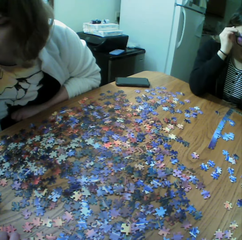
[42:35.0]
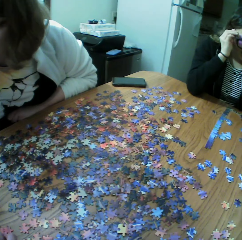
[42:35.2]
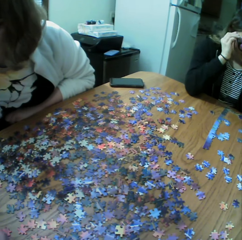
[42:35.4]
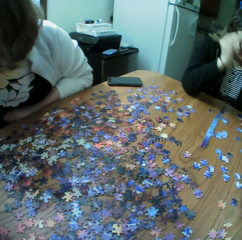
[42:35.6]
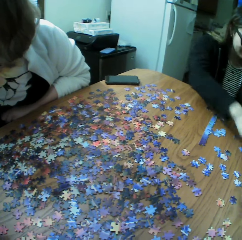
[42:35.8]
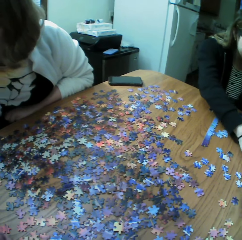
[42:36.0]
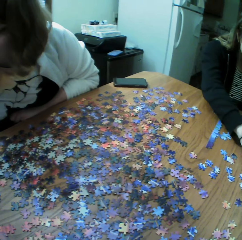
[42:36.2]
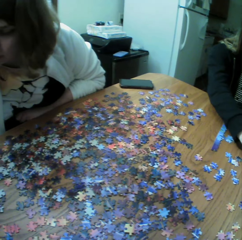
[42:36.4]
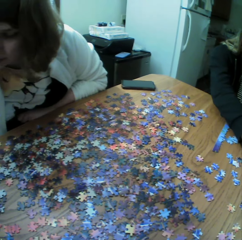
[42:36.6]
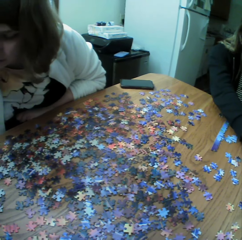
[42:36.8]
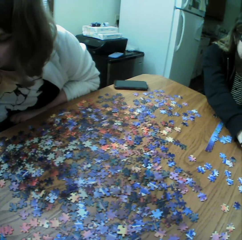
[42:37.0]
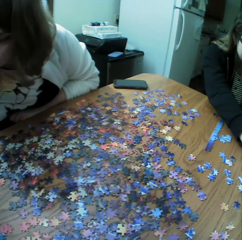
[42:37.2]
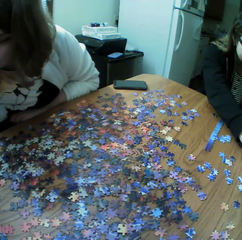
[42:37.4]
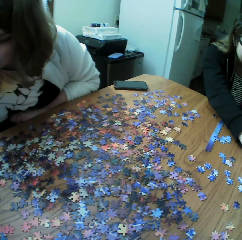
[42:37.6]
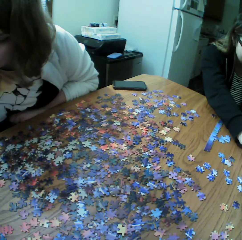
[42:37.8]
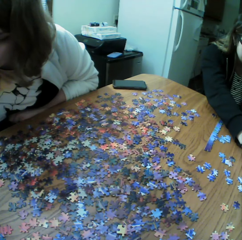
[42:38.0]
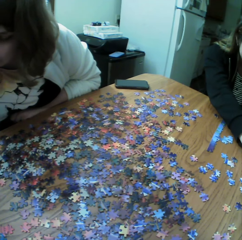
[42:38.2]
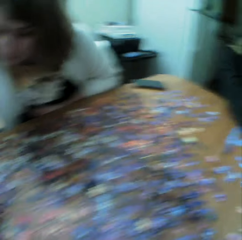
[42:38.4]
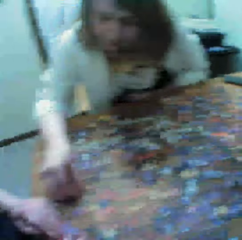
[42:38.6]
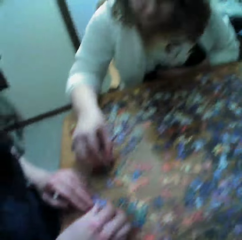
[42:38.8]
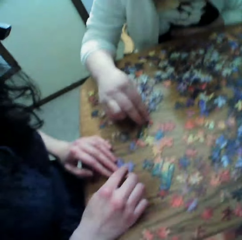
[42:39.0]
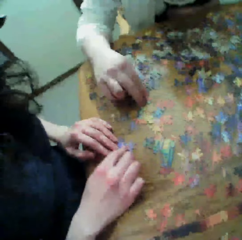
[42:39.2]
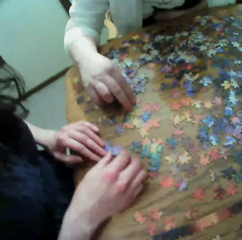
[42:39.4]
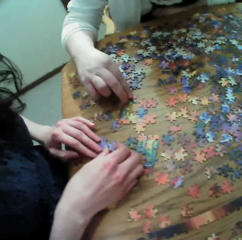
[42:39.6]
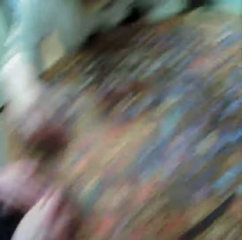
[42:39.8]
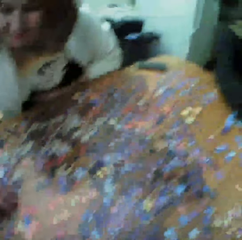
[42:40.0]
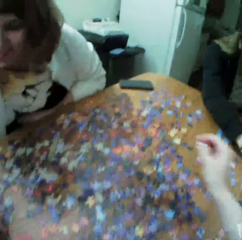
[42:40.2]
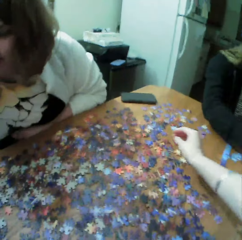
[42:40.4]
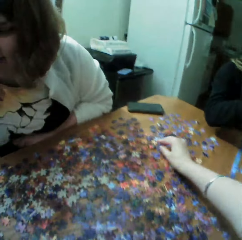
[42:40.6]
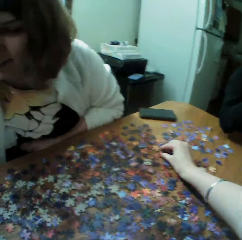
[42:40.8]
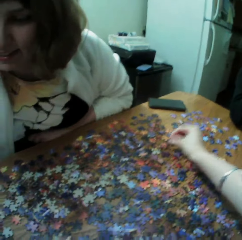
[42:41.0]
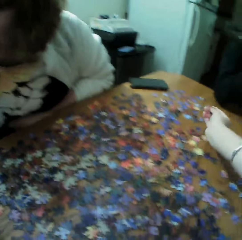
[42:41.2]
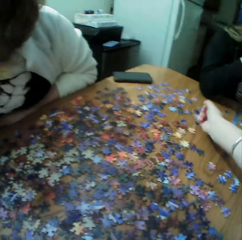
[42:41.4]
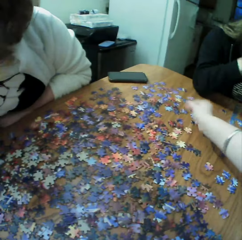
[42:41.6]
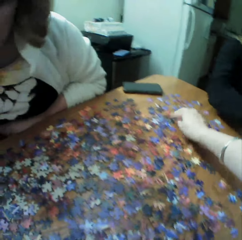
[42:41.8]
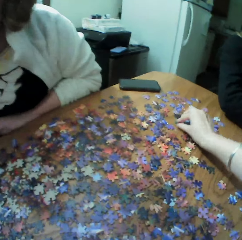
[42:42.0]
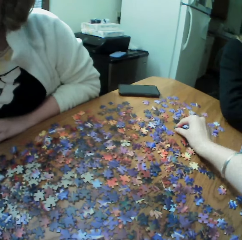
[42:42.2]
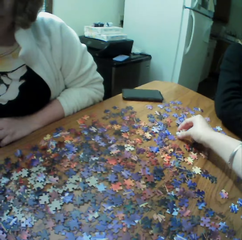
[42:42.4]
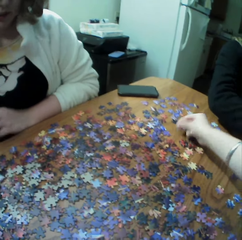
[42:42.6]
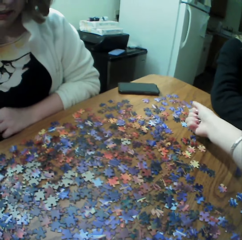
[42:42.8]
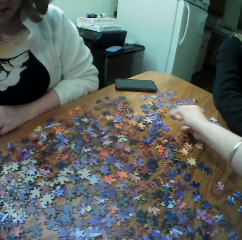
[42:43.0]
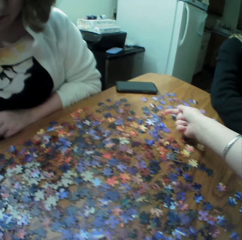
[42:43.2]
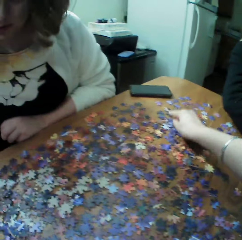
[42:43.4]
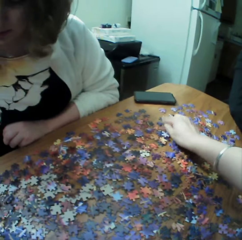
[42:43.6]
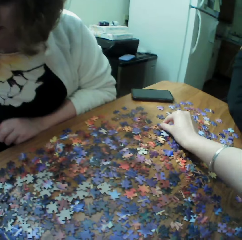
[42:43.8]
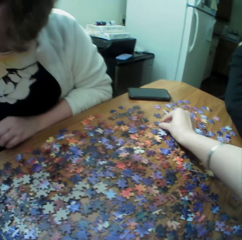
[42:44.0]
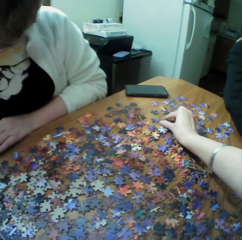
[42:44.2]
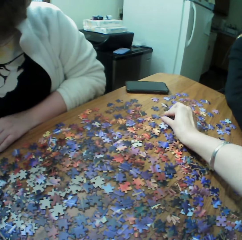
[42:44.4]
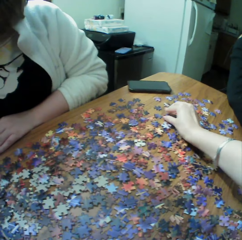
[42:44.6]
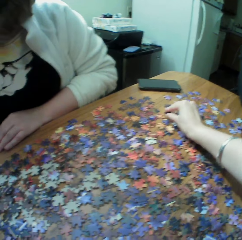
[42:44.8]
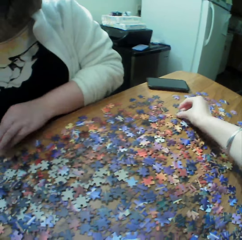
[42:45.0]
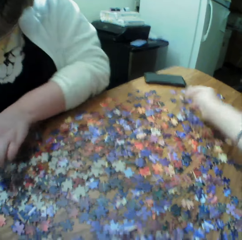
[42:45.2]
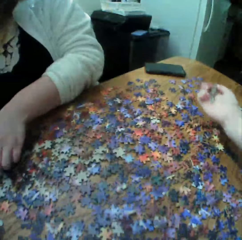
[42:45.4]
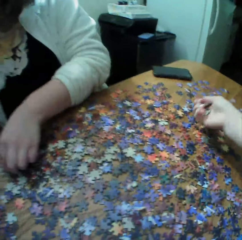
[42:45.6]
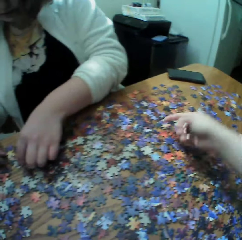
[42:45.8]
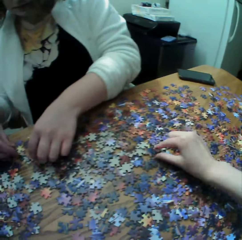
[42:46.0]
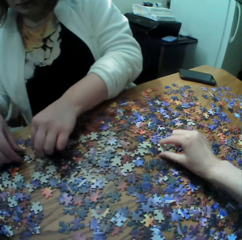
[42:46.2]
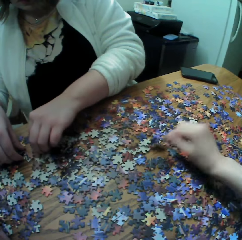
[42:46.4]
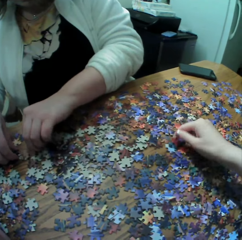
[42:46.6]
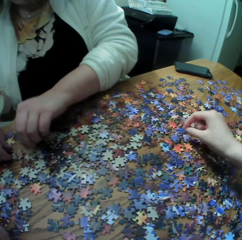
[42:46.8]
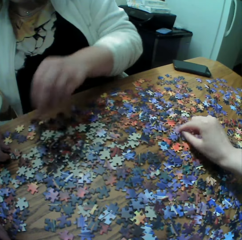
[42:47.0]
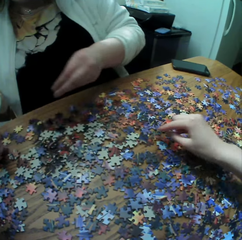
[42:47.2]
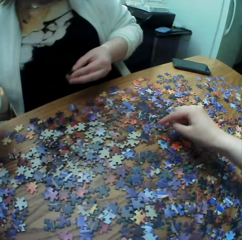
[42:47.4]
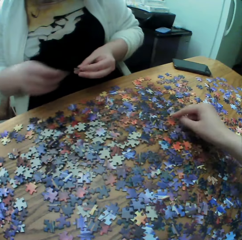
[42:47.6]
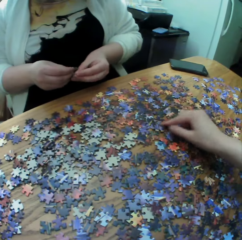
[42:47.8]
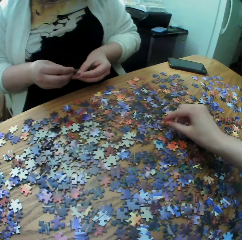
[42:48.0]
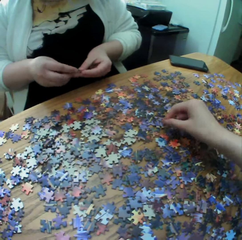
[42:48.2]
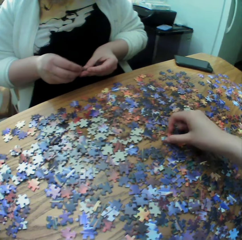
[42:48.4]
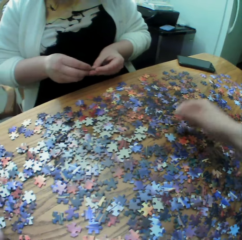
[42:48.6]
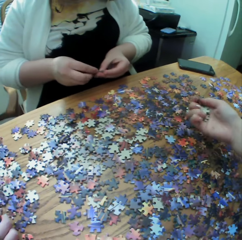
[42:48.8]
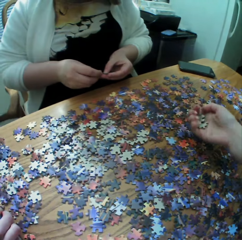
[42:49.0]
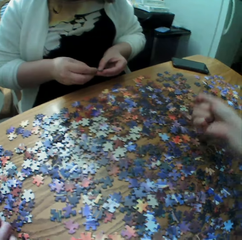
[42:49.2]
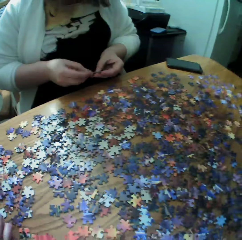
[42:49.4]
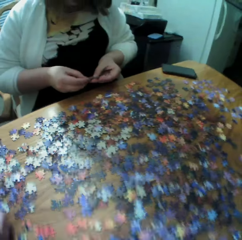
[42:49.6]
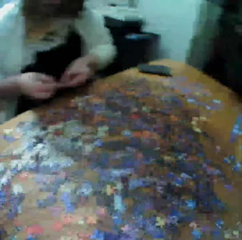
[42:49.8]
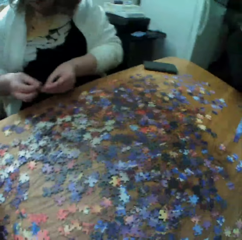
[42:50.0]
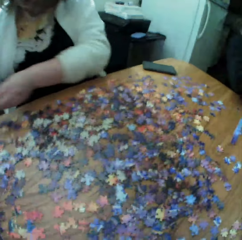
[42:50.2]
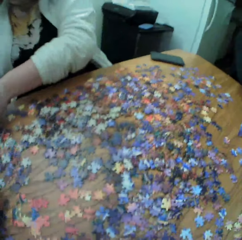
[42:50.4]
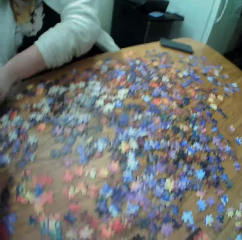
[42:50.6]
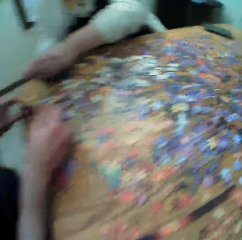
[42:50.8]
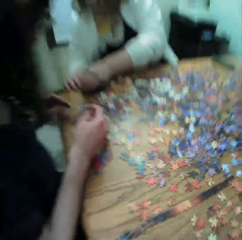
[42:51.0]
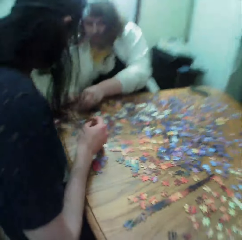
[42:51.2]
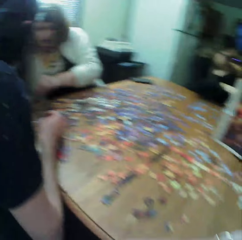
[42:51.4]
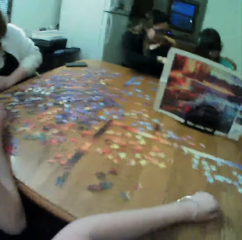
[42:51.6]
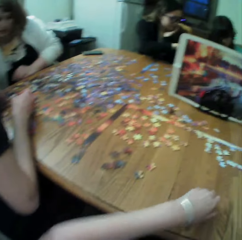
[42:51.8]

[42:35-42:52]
The camera wearer looks at the puzzle piece. A woman makes the puzzles.

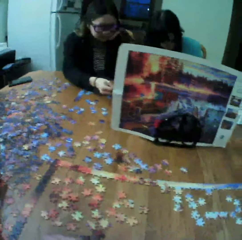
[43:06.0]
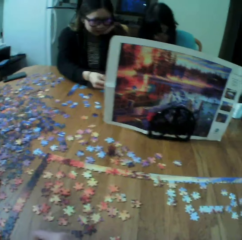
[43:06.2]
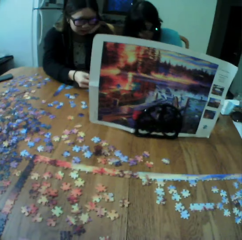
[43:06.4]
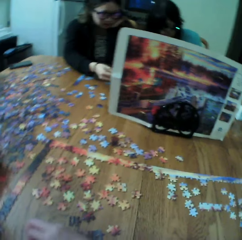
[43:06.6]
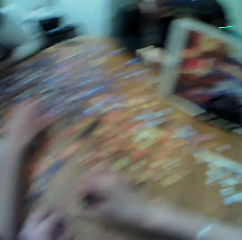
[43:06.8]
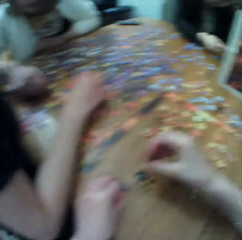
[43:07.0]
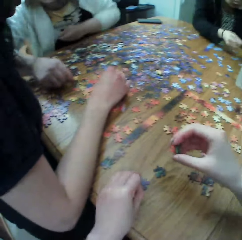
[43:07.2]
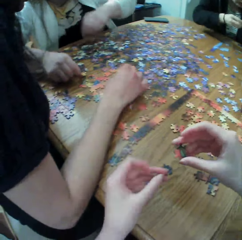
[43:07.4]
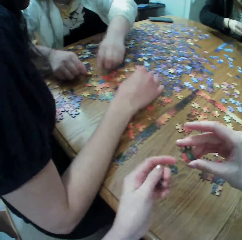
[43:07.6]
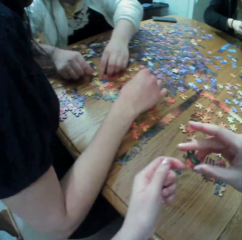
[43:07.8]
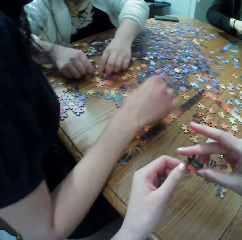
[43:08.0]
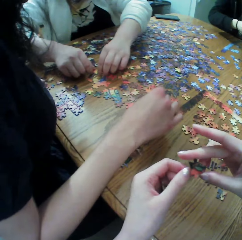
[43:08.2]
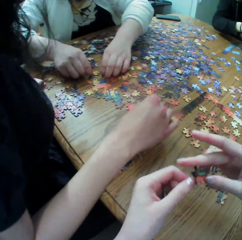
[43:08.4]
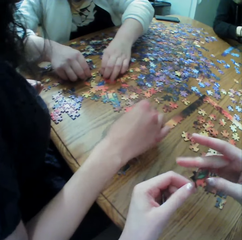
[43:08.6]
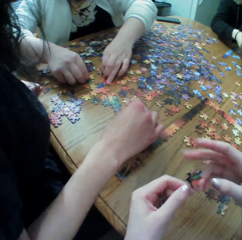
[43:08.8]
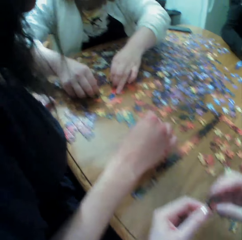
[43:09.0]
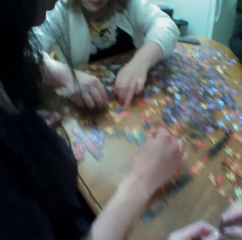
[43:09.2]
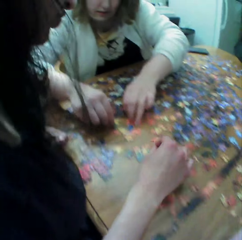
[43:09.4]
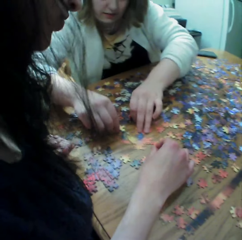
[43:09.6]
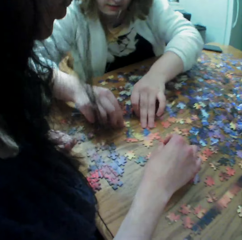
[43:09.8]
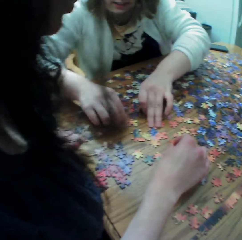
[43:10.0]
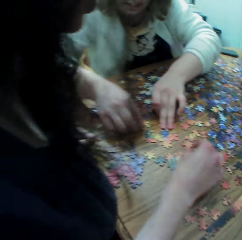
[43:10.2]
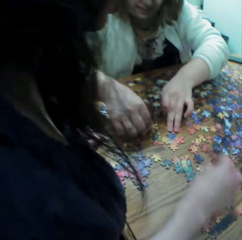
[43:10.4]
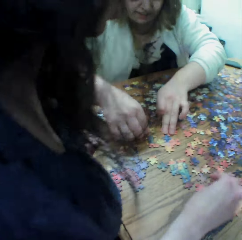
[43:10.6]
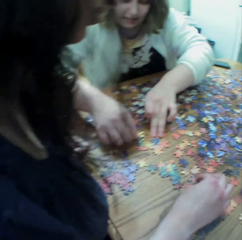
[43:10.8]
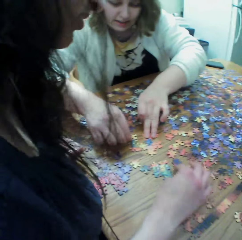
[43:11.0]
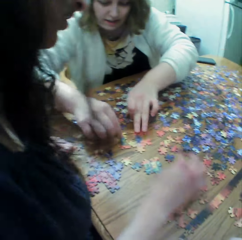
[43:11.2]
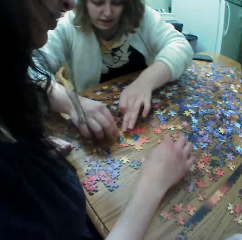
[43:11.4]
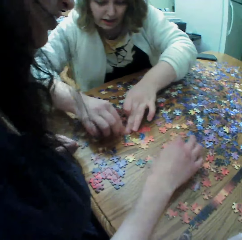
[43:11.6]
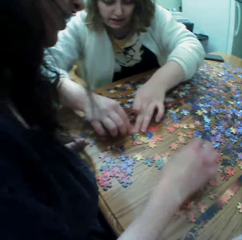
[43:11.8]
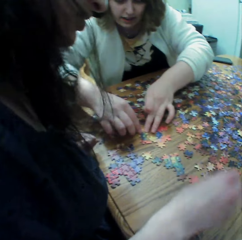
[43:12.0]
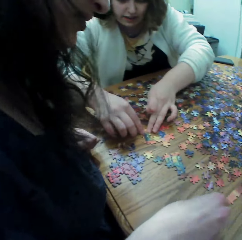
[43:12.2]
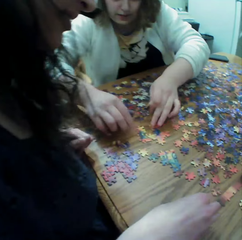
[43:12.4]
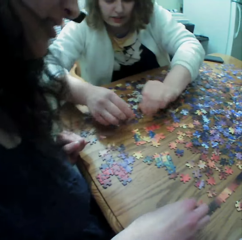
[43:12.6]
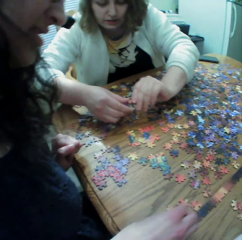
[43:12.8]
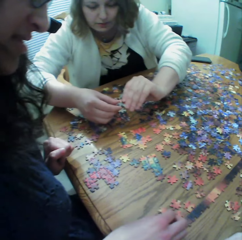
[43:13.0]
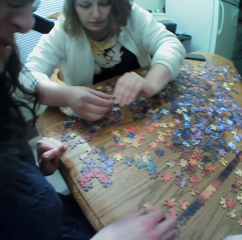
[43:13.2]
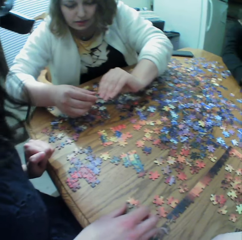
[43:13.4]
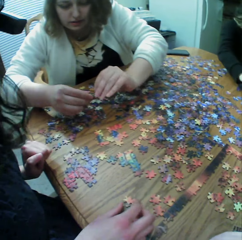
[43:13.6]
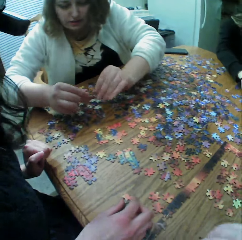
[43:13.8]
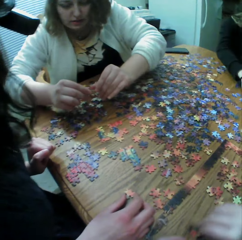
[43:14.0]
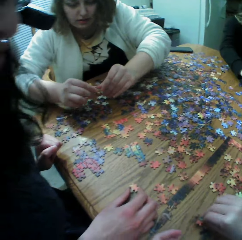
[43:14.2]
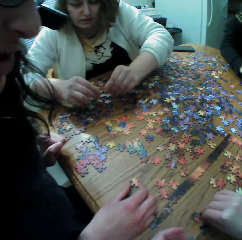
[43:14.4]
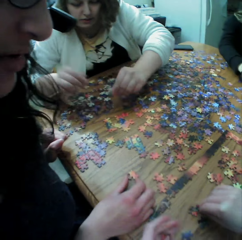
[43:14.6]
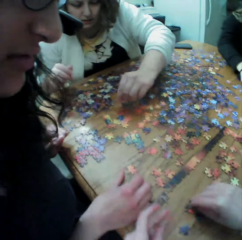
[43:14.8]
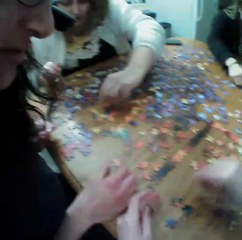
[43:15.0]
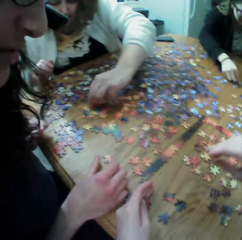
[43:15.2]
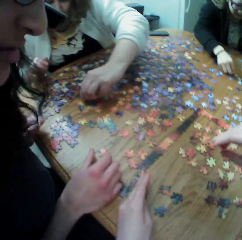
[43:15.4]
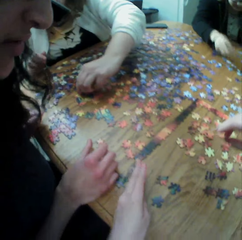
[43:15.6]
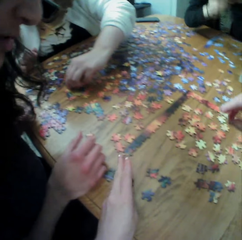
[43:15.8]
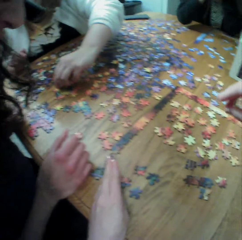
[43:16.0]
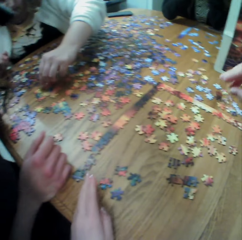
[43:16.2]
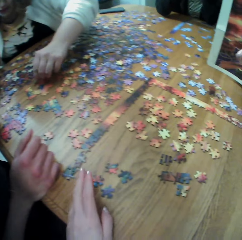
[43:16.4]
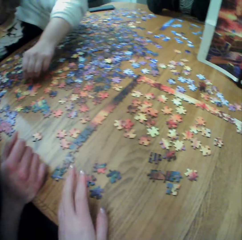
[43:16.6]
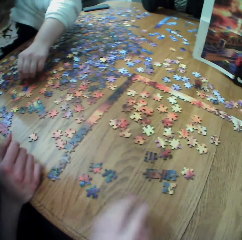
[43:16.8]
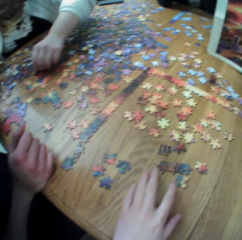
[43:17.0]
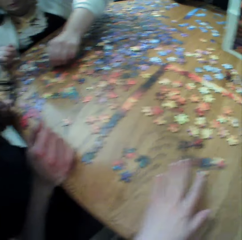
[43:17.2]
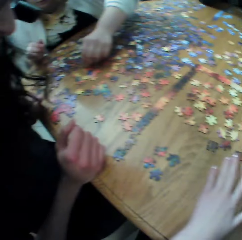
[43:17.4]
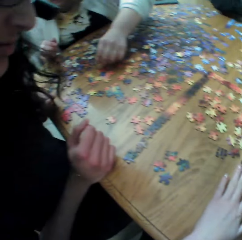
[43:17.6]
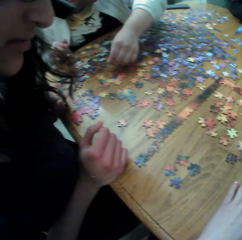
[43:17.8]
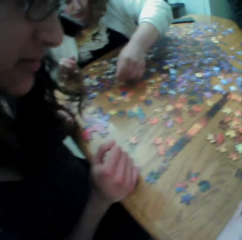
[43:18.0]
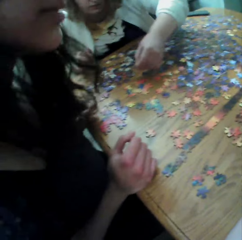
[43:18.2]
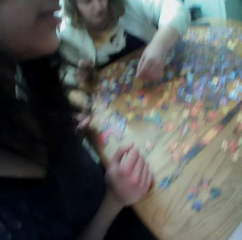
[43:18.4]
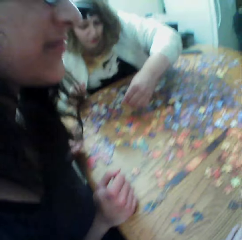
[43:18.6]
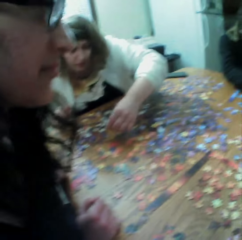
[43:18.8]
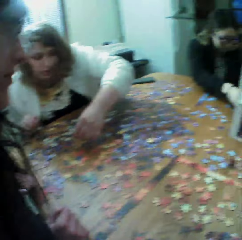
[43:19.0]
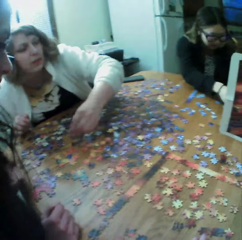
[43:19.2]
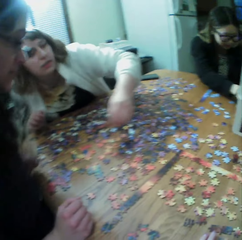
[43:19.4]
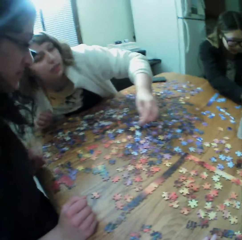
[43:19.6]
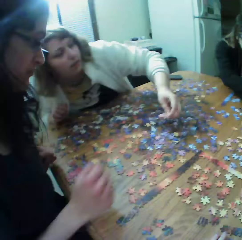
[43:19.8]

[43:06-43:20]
A woman makes the puzzles. Another woman makes the puzzles.
